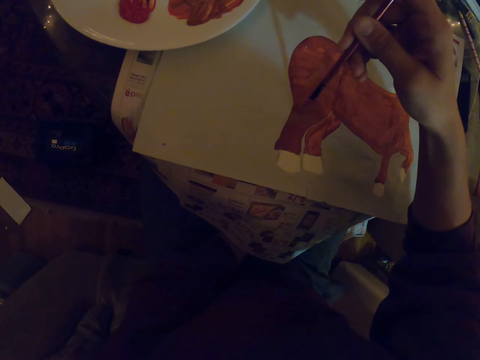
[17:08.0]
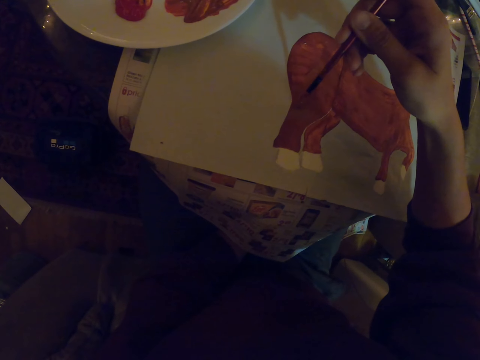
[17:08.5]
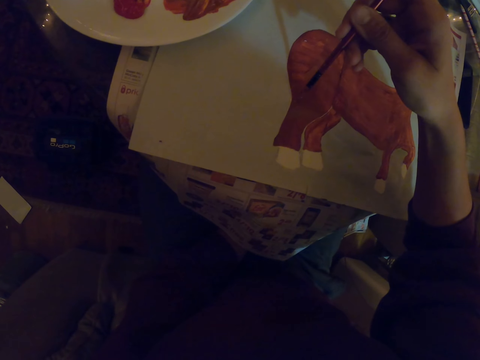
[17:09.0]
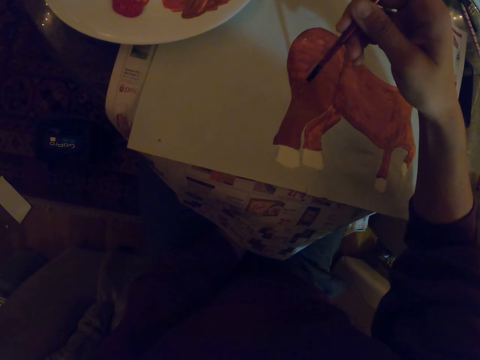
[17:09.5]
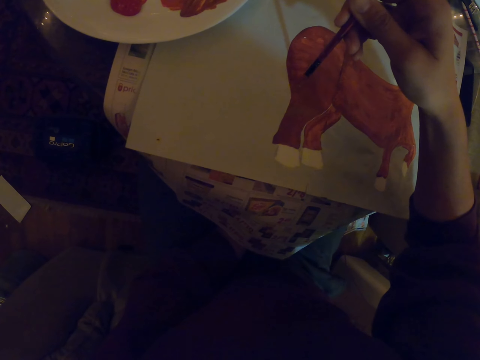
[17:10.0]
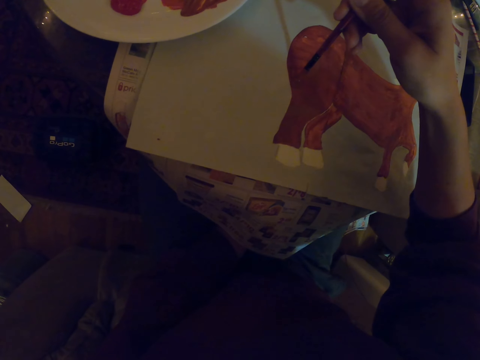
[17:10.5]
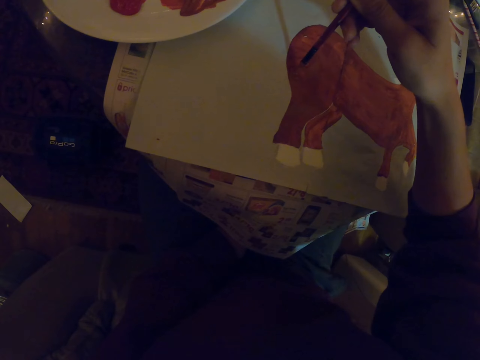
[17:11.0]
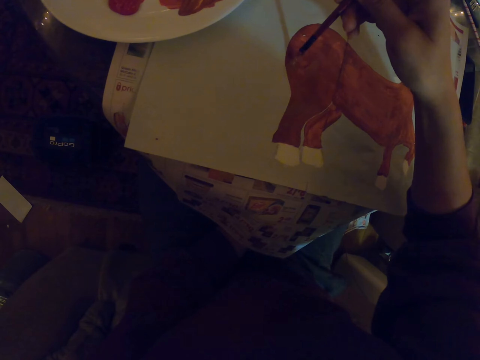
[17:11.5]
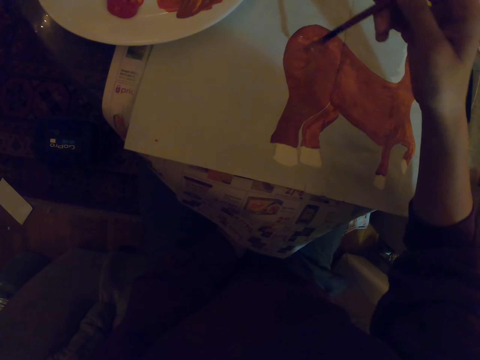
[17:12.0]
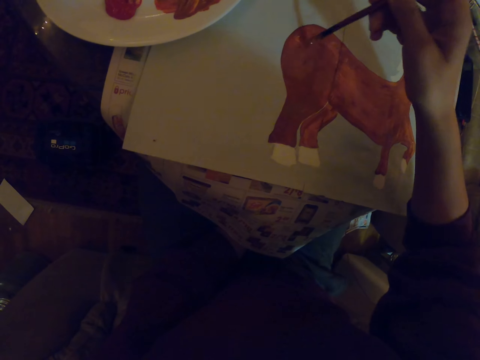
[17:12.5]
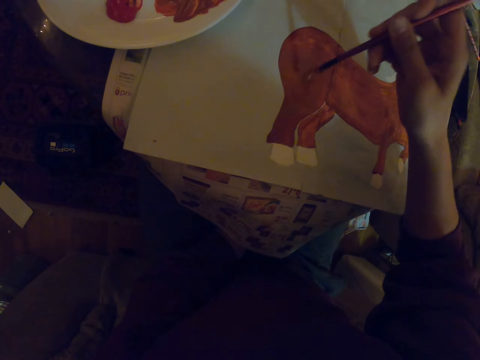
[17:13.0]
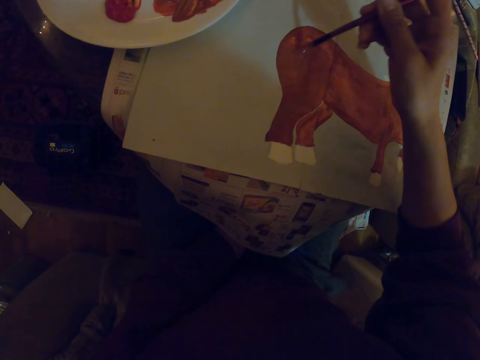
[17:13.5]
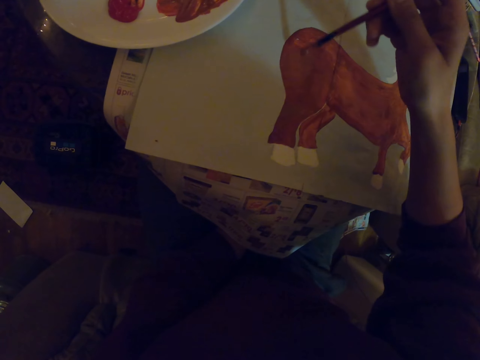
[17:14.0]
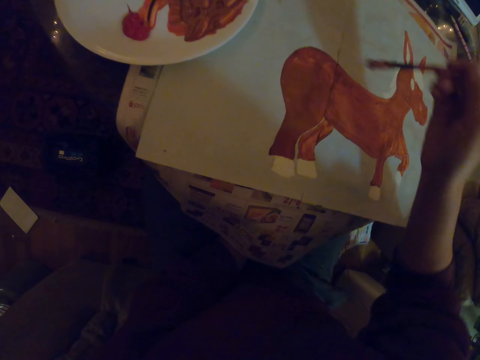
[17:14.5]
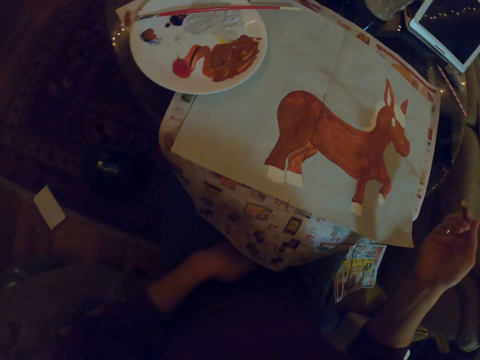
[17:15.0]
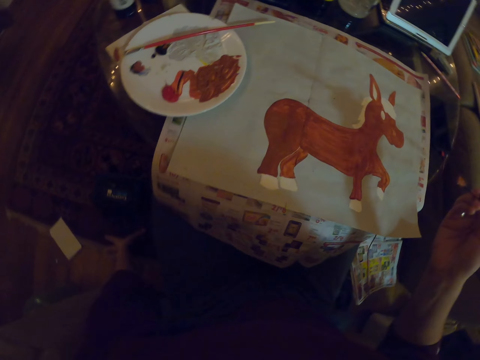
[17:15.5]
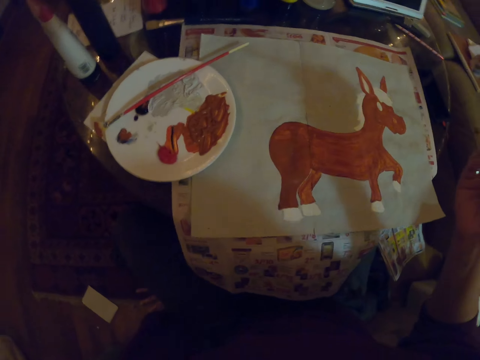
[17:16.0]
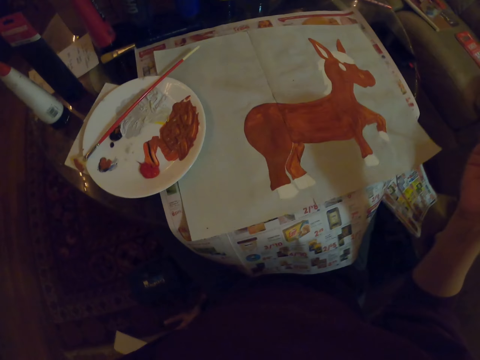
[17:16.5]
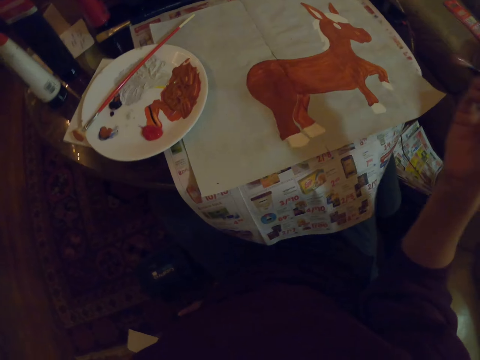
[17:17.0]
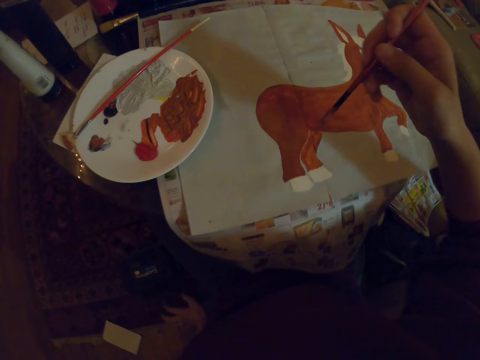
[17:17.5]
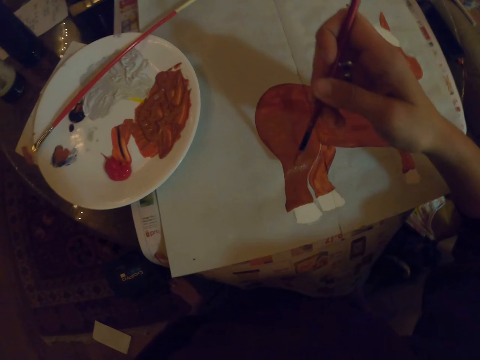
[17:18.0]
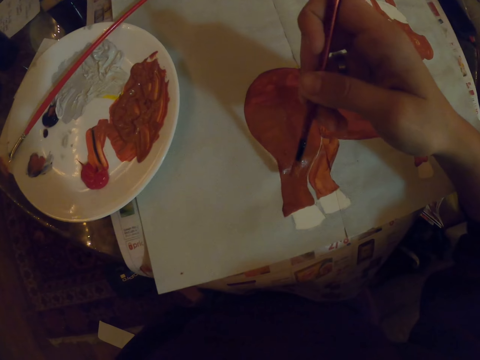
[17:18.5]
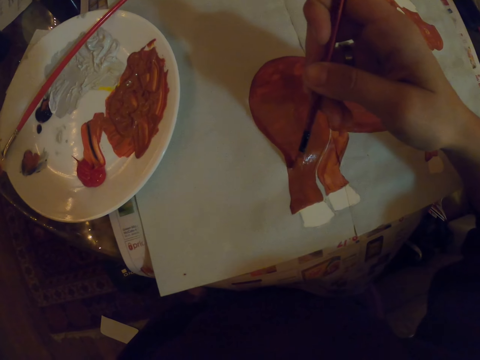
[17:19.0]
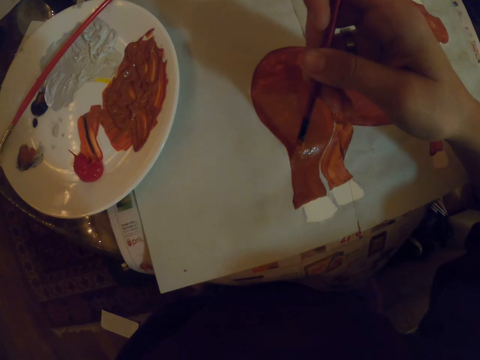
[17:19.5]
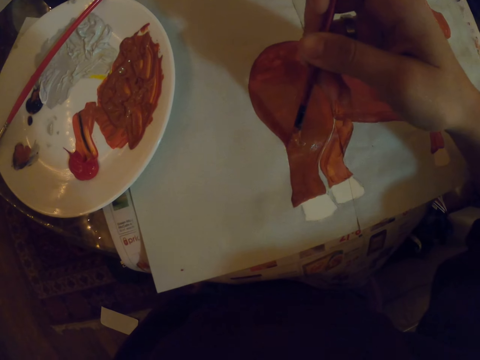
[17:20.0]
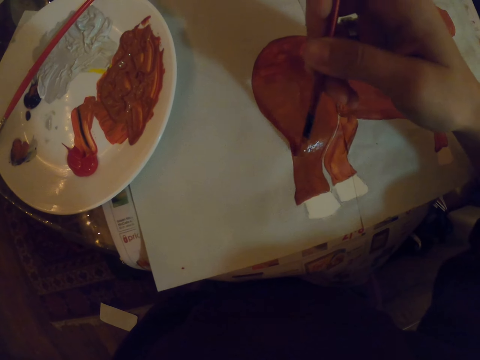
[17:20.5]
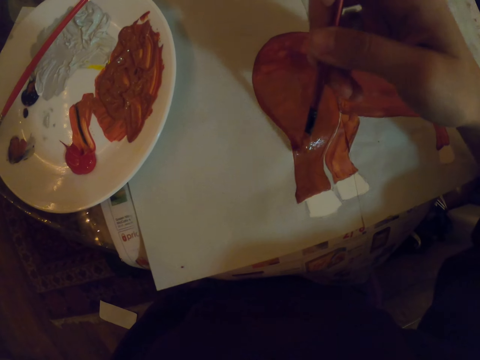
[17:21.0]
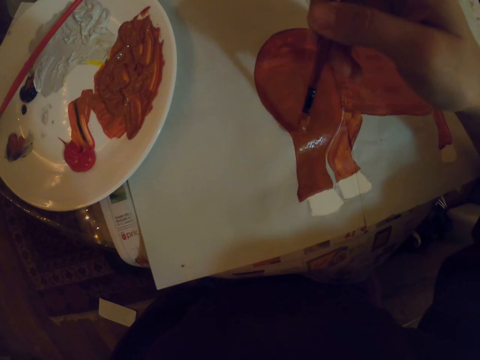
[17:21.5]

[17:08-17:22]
The camera wearer sits on the floor. They paint with a paint brush.

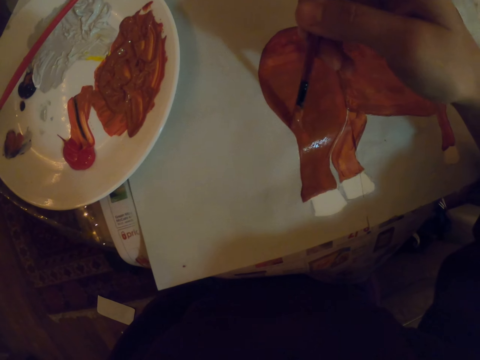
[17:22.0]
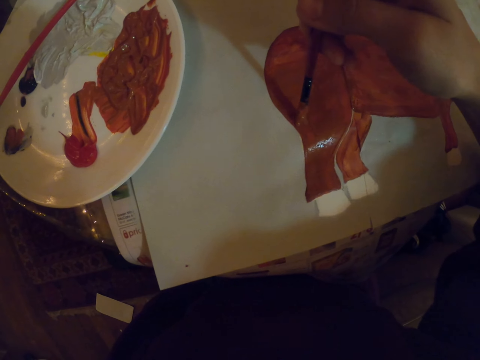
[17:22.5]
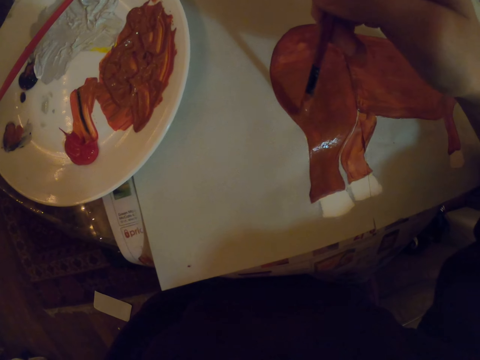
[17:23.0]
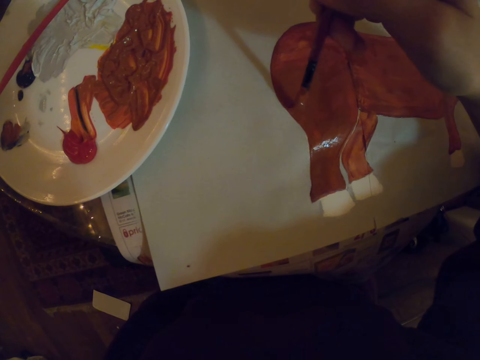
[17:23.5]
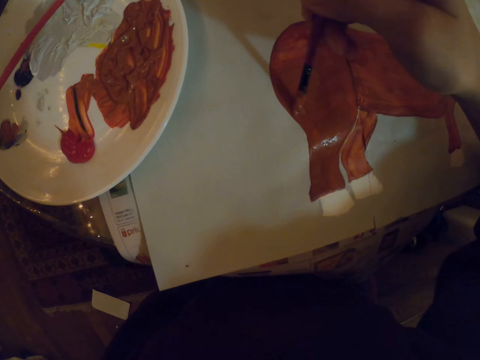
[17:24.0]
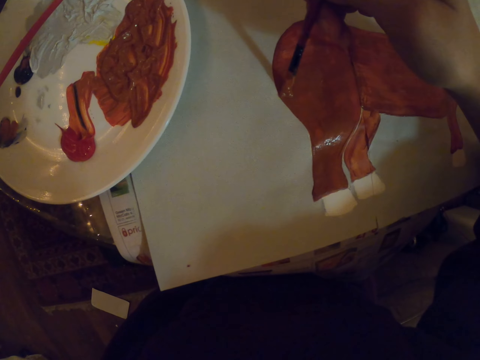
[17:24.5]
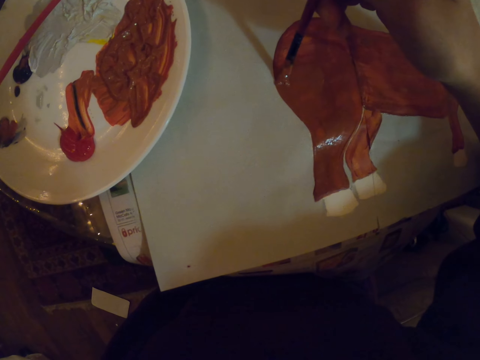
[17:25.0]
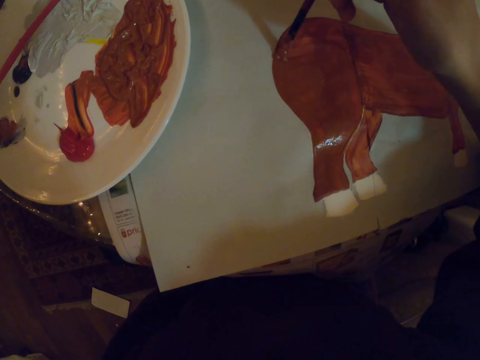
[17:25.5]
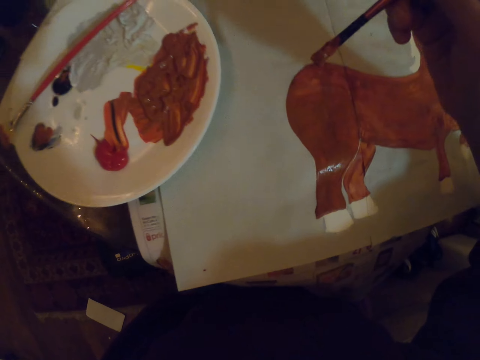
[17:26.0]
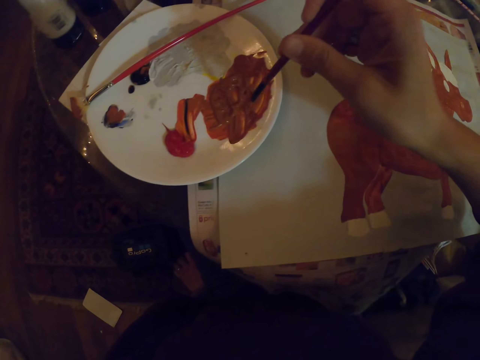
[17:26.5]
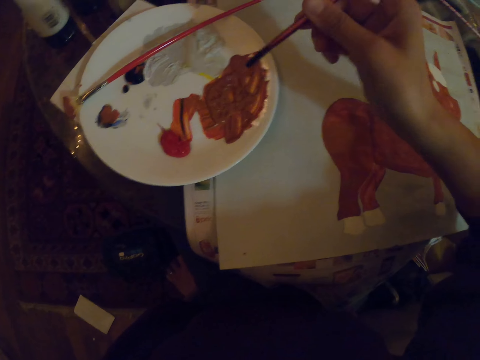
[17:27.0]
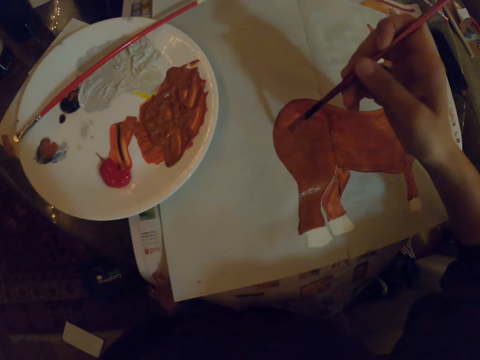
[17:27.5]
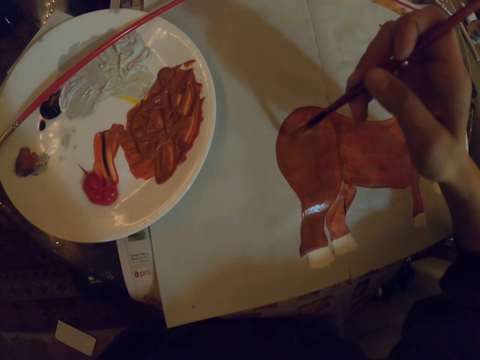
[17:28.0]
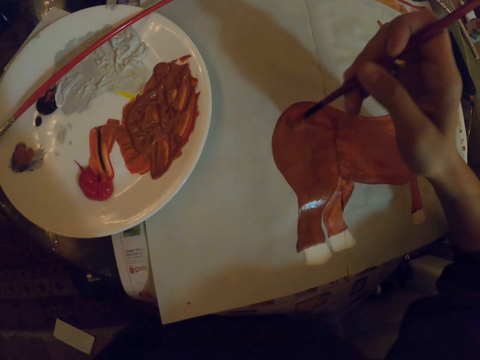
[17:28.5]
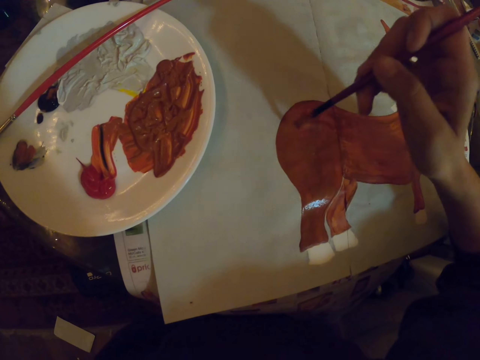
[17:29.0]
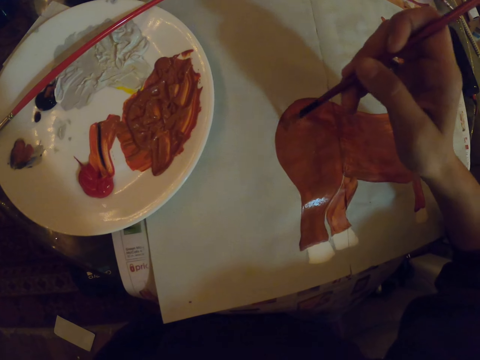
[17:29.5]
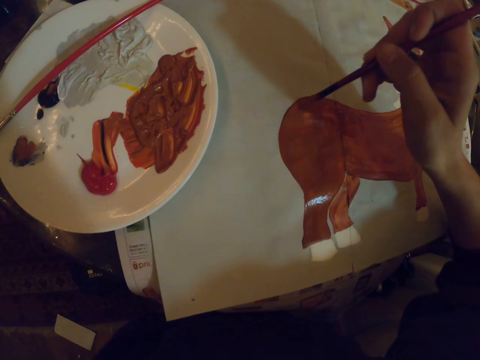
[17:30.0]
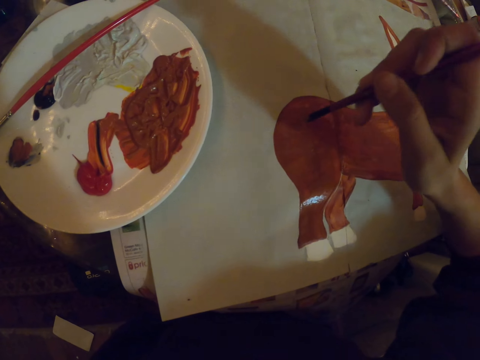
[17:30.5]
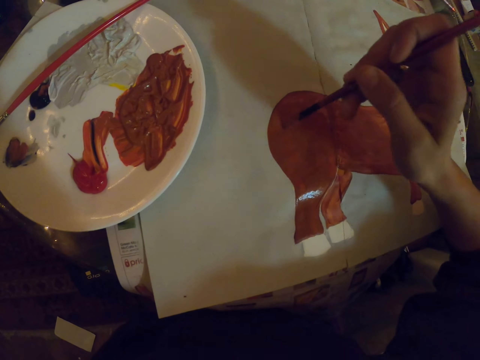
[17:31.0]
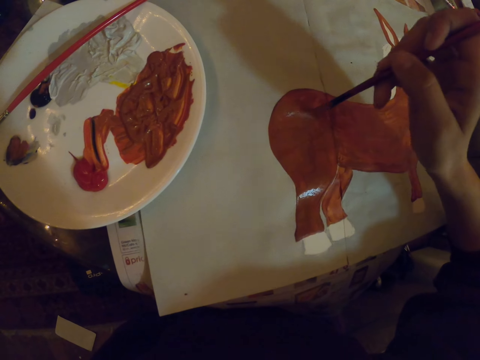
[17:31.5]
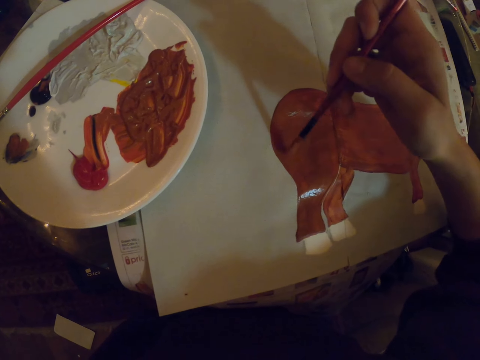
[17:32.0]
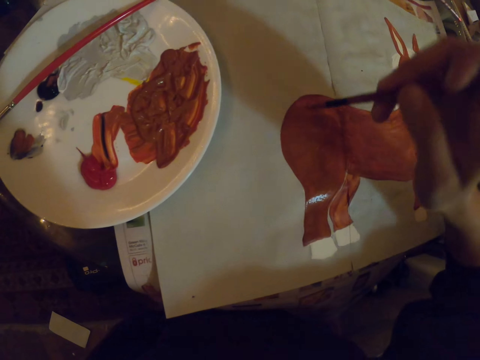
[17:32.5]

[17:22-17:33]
The camera wearer dips the paint brush in the paint. They paint on a paper with the paint brush.

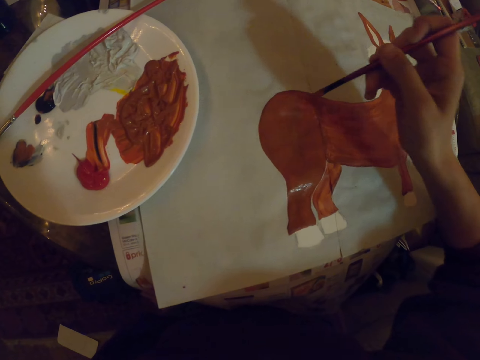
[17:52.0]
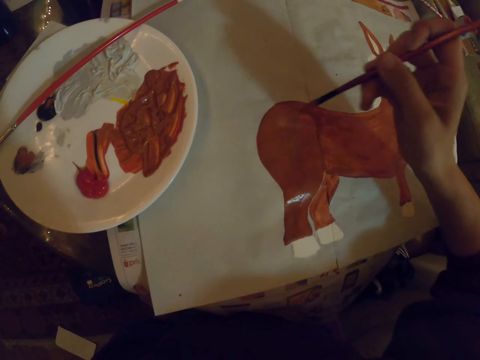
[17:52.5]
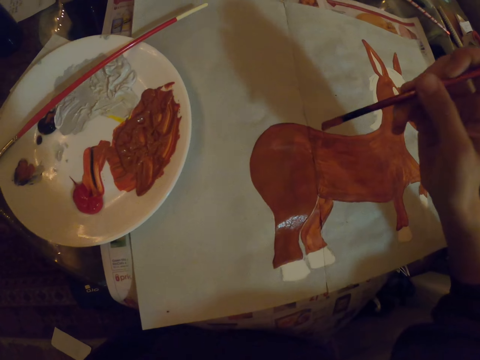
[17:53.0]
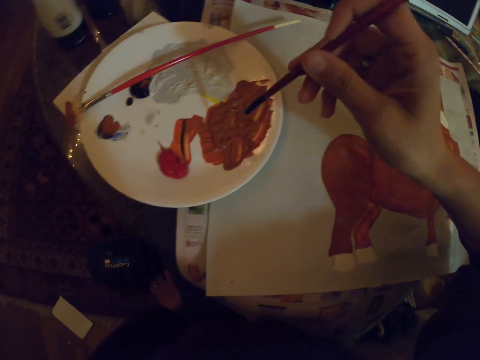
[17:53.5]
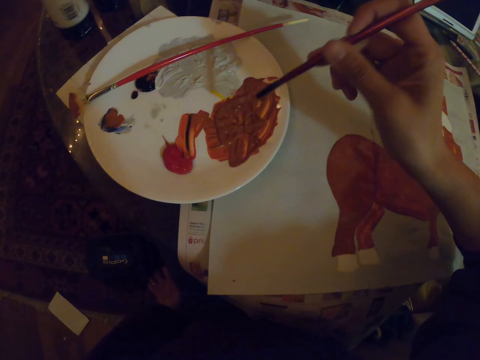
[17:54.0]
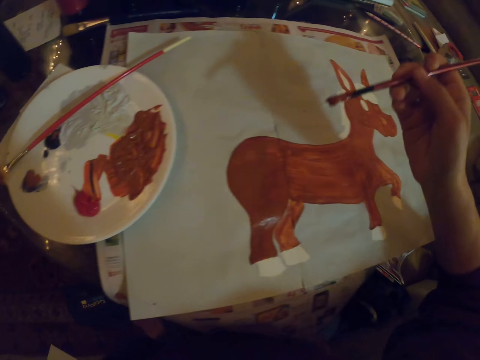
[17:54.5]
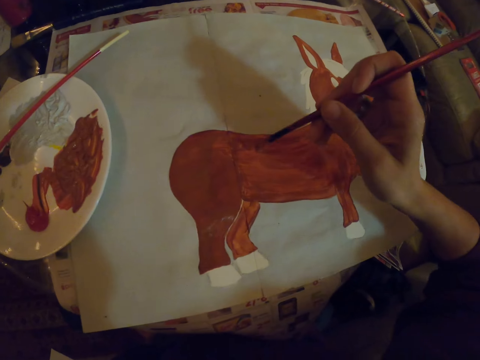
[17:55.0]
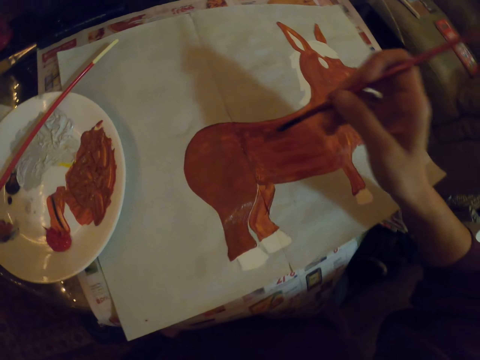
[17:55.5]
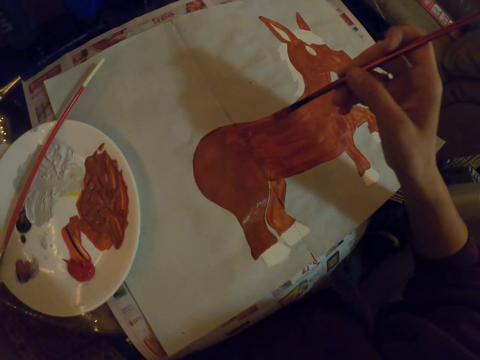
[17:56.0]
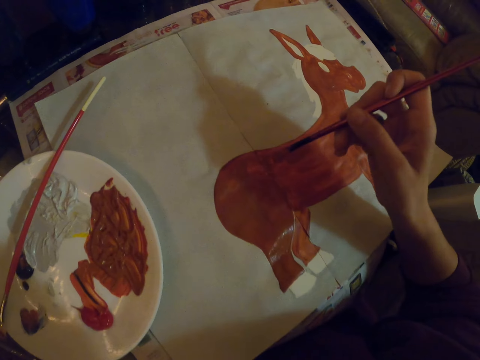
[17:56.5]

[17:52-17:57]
The camera wearer dips the paint brush in the paint. They paint on a paper with the paint brush.
